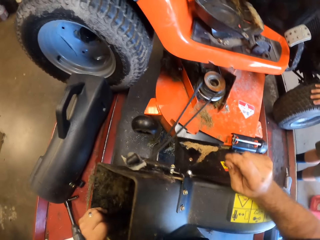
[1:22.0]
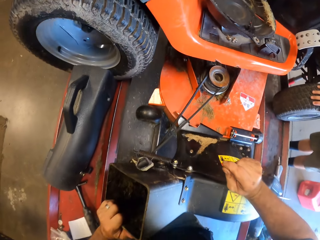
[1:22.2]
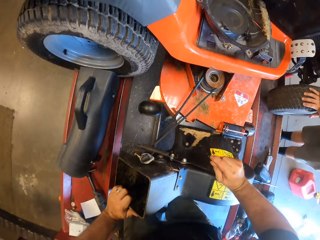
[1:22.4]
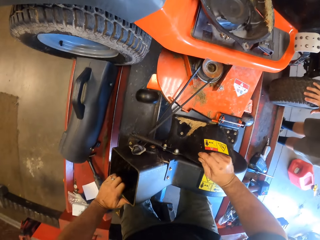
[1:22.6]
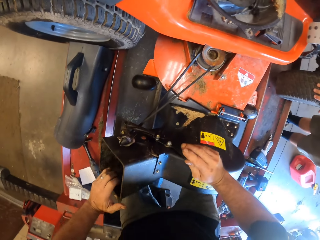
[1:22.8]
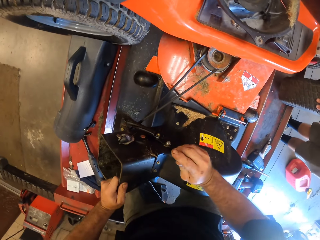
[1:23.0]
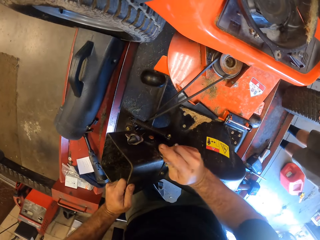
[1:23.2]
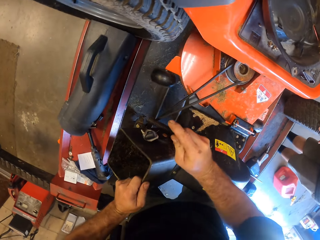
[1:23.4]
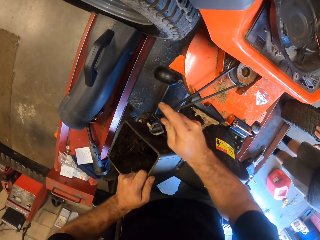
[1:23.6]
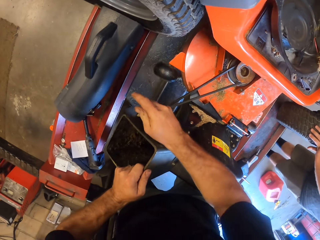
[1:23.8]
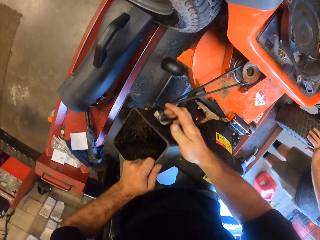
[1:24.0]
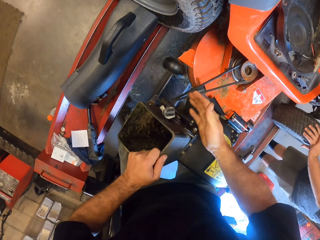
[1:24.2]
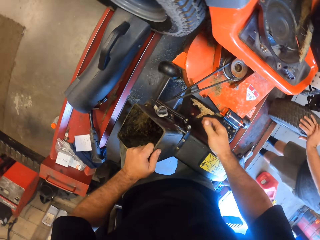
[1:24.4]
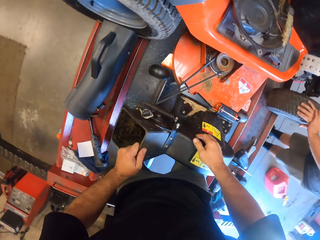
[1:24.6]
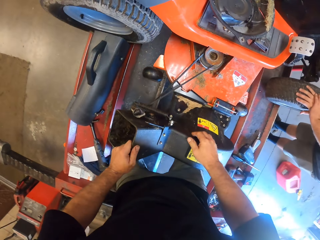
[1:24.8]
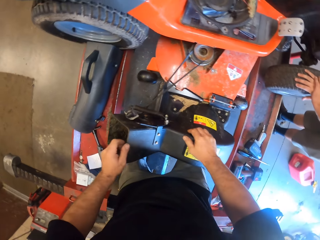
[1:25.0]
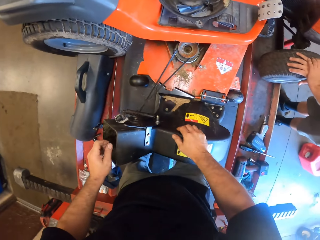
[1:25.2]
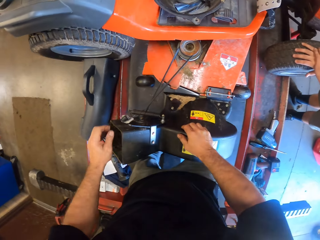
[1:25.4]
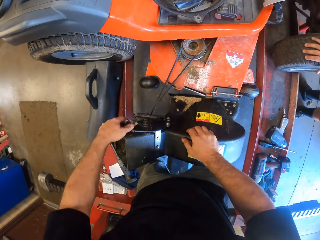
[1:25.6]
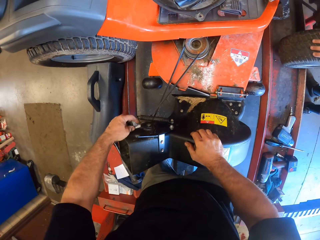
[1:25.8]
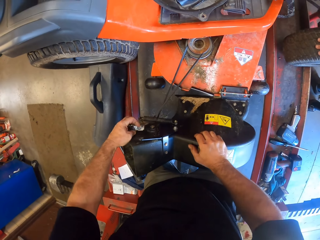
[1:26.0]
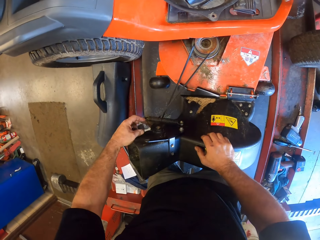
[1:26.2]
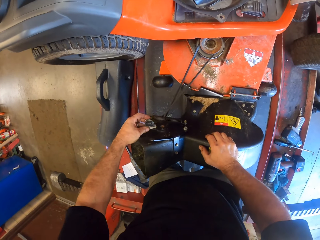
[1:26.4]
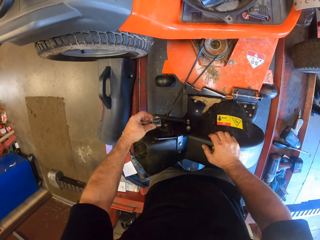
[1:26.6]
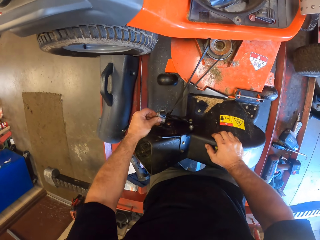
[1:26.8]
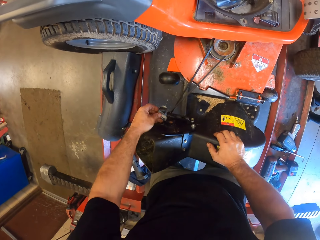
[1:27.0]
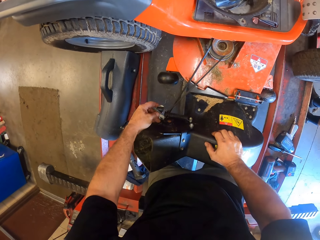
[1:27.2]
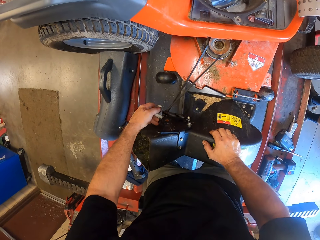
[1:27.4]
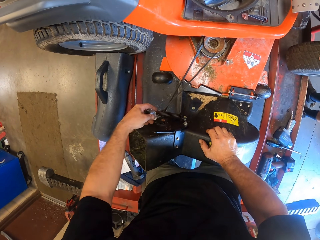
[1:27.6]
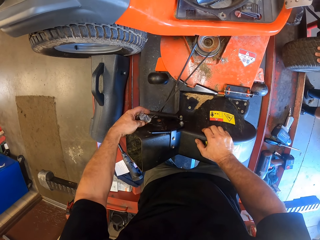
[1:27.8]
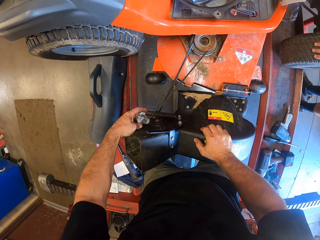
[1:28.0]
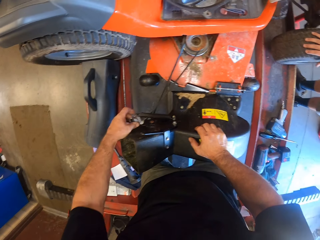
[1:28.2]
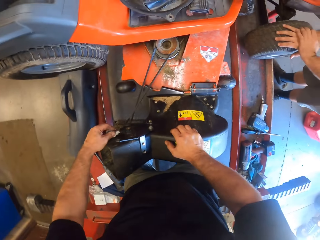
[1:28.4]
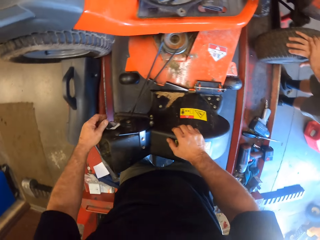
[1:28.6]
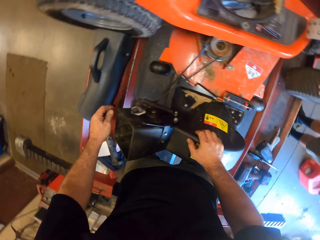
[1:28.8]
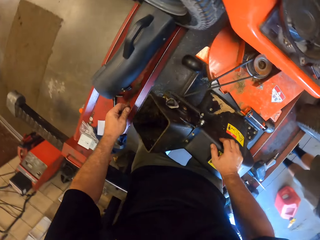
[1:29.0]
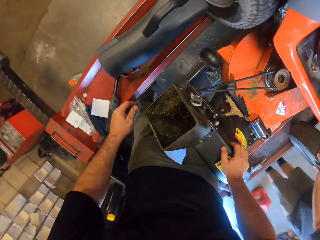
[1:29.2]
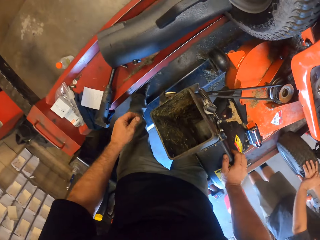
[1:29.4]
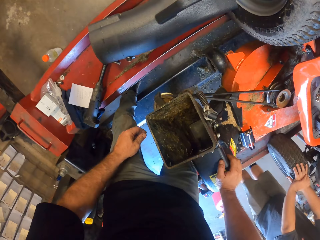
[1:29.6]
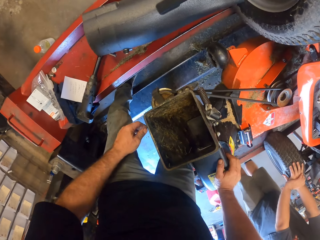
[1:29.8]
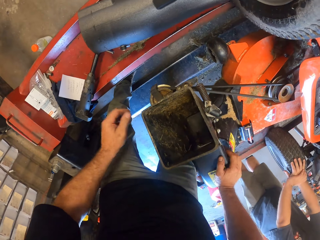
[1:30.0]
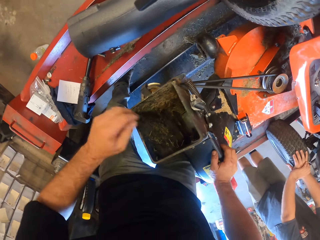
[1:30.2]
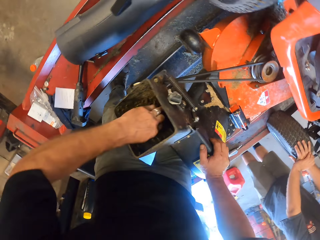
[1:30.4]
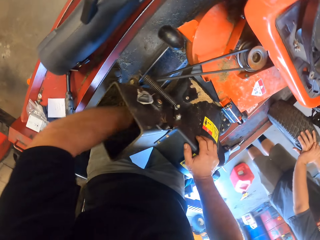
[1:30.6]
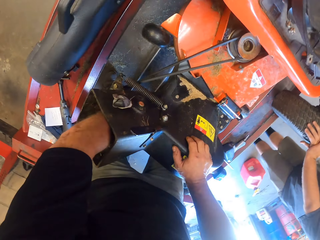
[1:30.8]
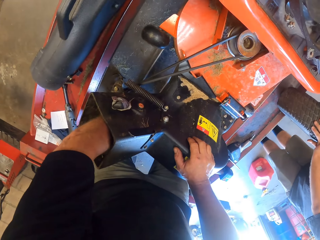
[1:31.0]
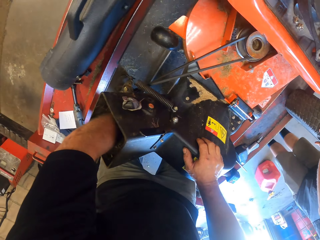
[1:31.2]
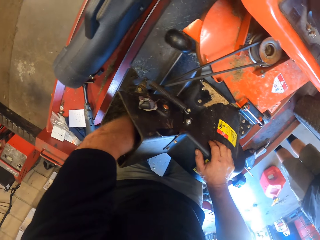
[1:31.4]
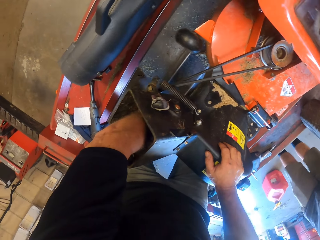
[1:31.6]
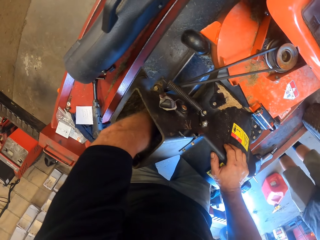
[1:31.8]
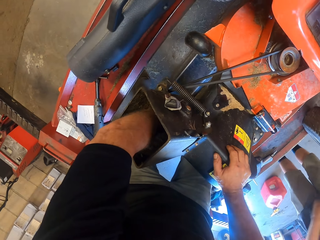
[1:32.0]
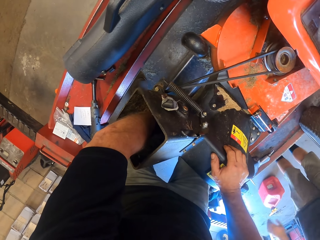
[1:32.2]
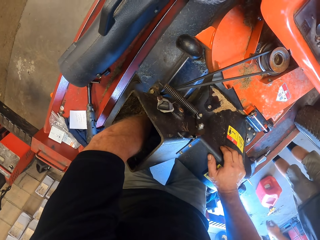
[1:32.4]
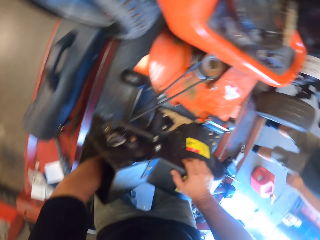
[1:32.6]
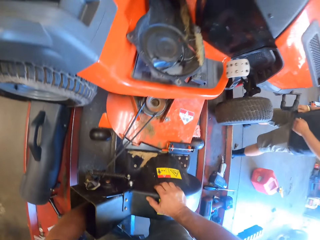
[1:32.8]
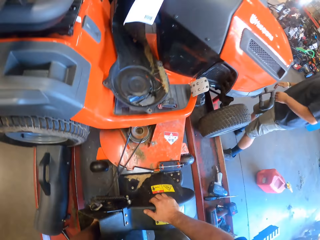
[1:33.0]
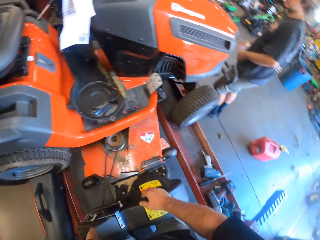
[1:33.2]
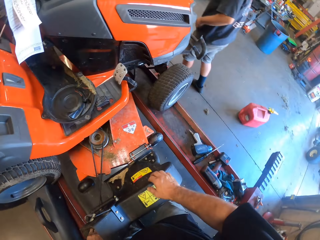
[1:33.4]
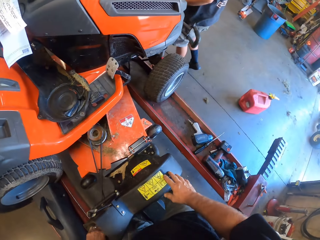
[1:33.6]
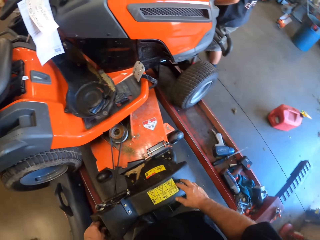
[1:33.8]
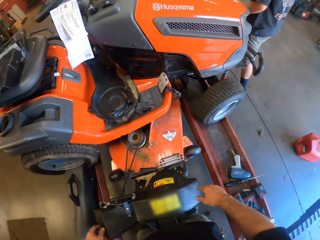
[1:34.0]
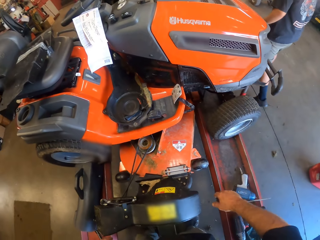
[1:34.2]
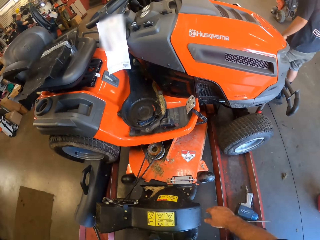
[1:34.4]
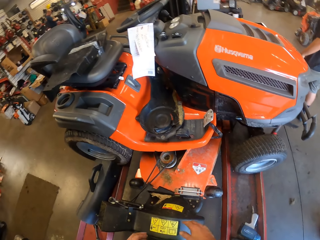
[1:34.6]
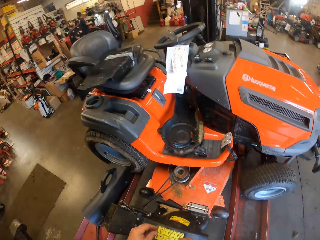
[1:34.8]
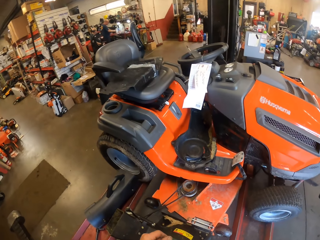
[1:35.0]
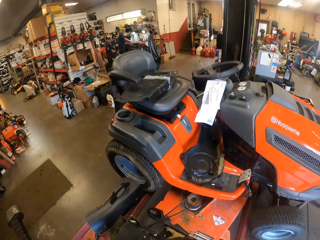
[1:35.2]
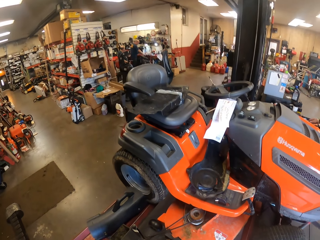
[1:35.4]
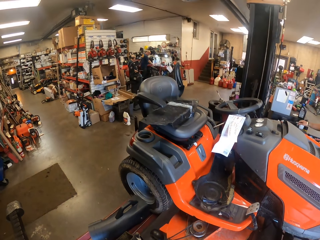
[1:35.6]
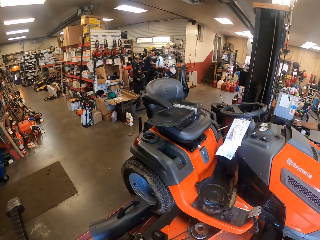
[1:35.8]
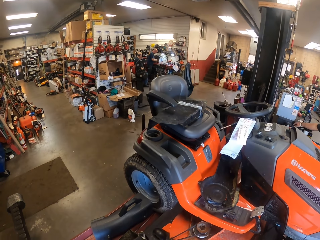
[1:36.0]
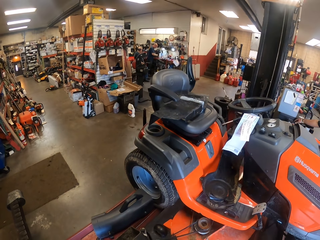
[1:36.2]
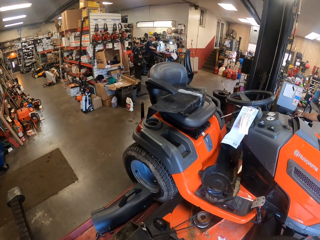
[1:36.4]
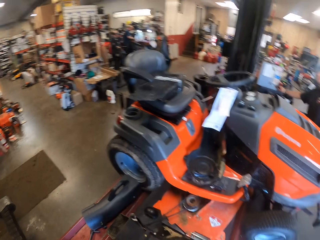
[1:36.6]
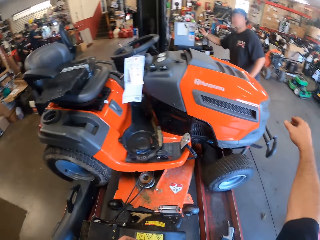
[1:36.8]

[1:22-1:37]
The camera wearer puts a hand on the lawn mower machine. A person walks in the room.

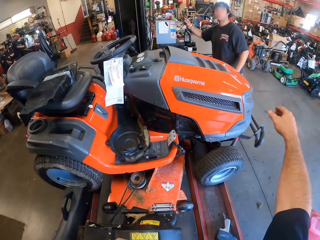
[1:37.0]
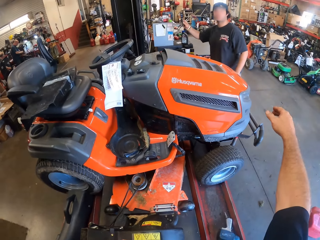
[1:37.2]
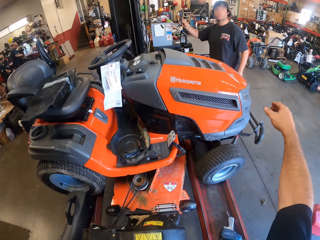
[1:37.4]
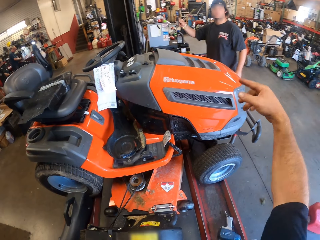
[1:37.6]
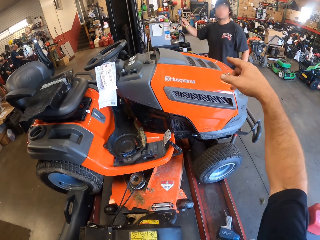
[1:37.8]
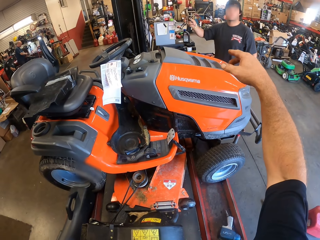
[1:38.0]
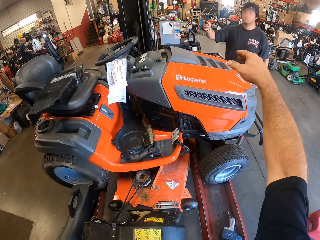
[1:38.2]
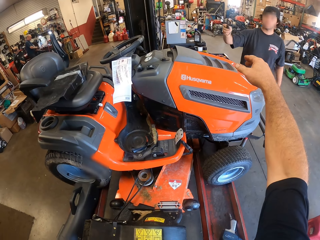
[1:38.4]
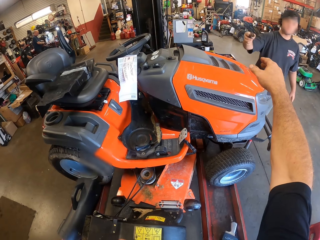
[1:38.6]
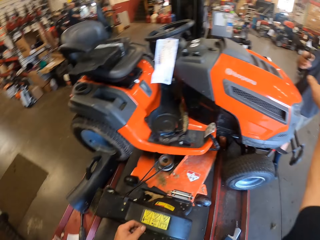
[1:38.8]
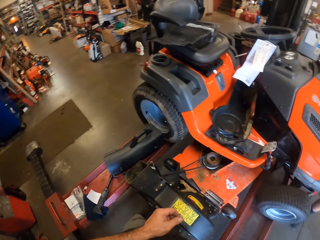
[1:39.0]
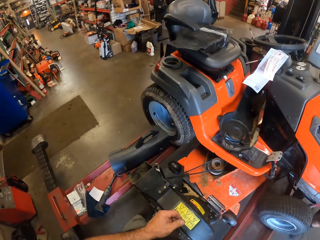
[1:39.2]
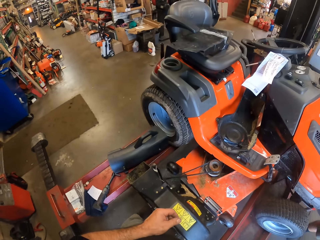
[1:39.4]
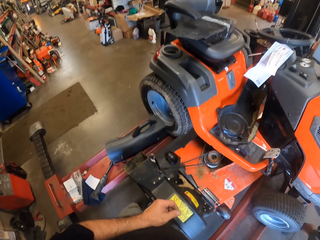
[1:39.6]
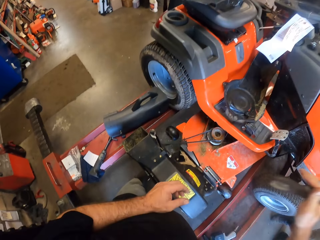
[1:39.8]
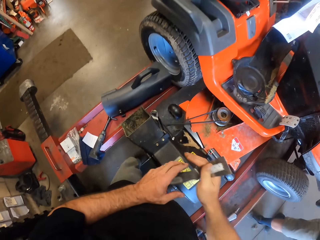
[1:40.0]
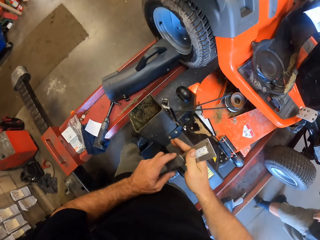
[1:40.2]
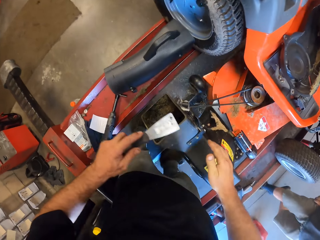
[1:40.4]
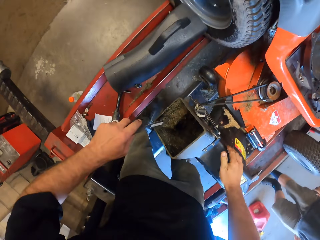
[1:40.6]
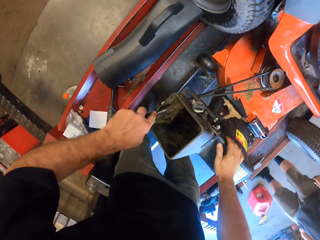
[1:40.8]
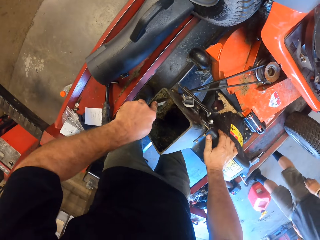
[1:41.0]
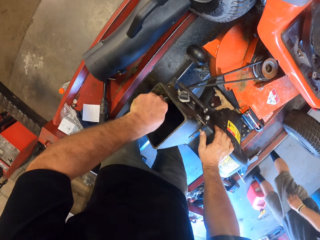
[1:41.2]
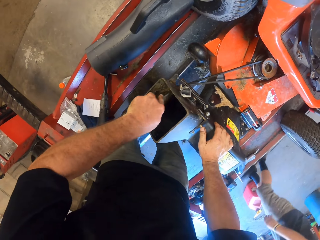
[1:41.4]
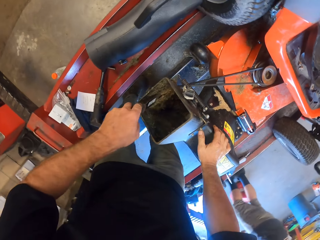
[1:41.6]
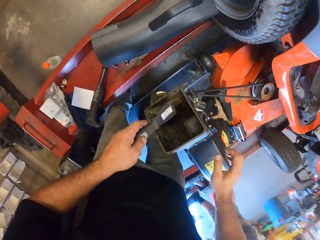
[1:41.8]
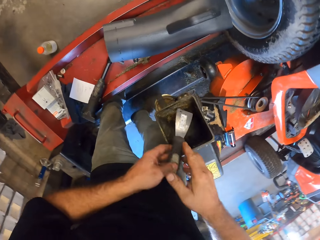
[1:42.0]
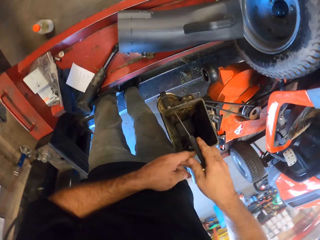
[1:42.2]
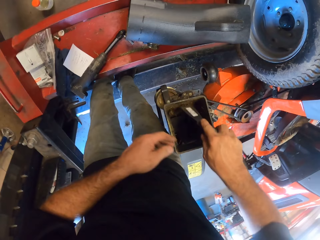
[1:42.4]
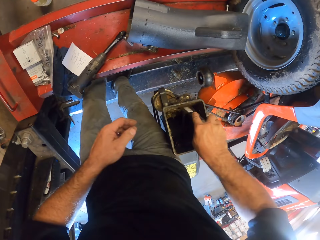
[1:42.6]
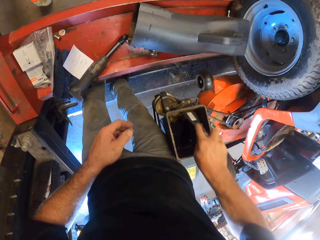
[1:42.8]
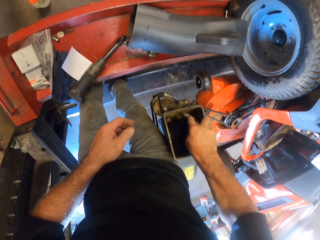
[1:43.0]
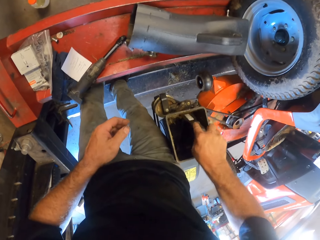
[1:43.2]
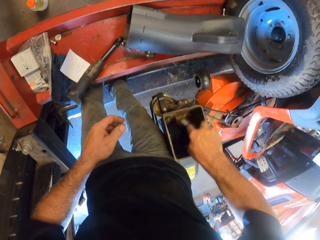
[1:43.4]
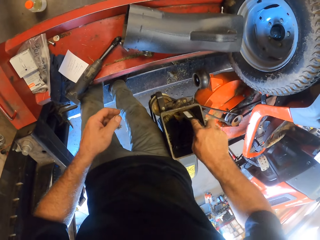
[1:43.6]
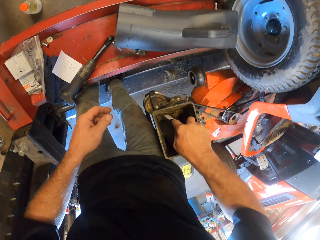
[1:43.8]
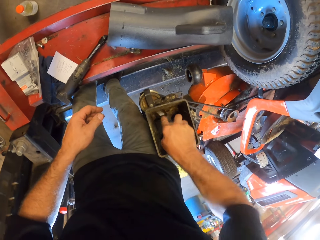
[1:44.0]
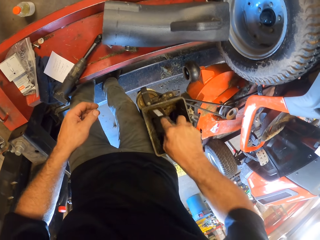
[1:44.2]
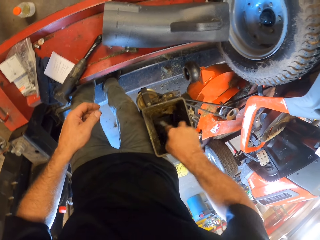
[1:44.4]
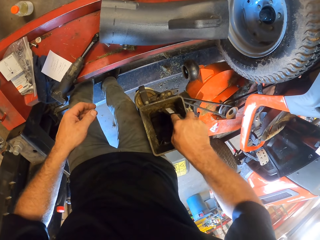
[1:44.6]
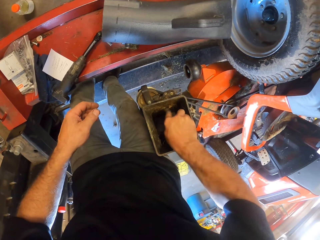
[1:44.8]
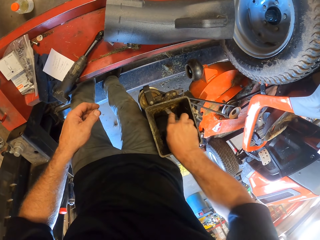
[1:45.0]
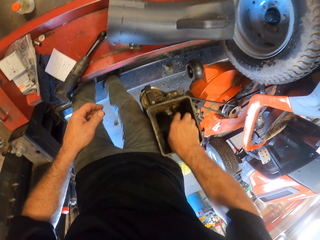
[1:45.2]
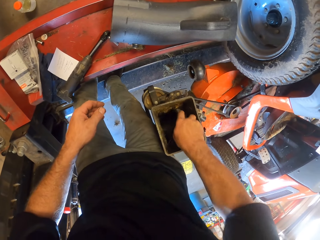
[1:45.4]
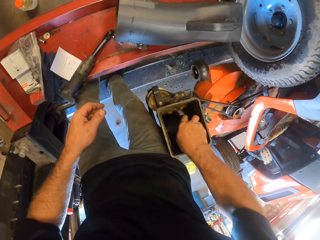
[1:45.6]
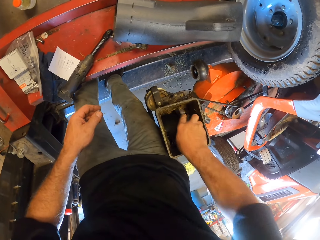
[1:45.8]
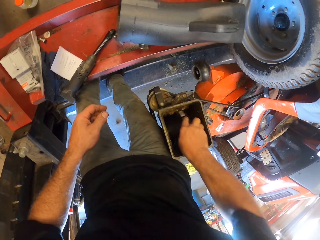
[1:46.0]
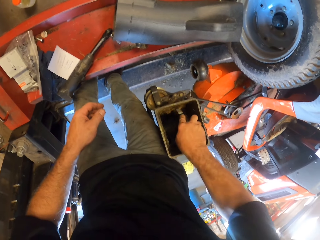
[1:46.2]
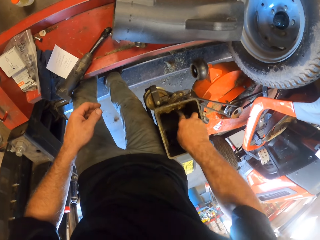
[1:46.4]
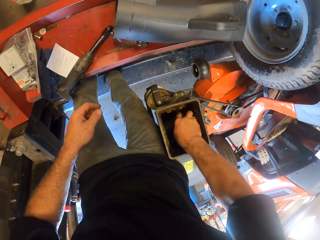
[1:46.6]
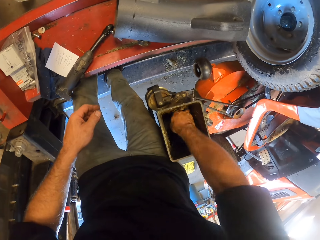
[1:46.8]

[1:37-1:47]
The camera wearer moves a hand in the room. They collect a scraper or chisel from the man. They scrape the wall of the waste passage of the mower with the scraper. They fix the lawn mower machine with the chisel.
